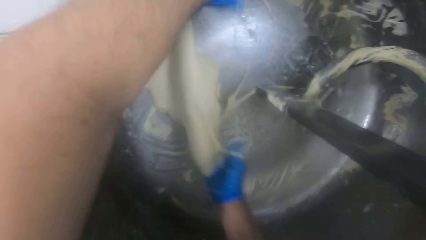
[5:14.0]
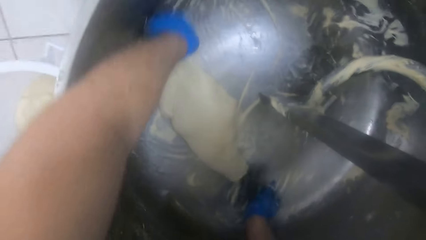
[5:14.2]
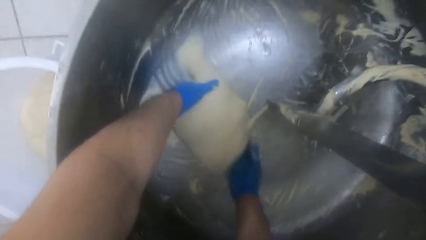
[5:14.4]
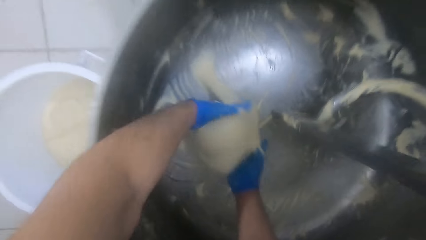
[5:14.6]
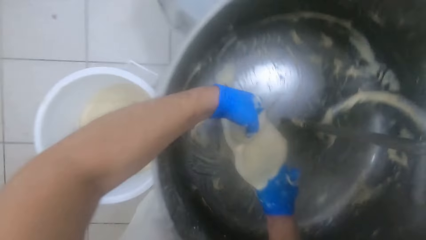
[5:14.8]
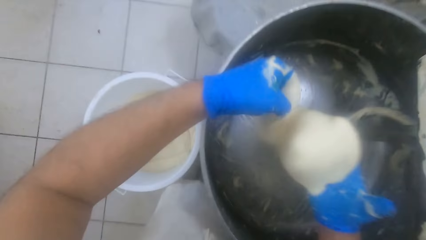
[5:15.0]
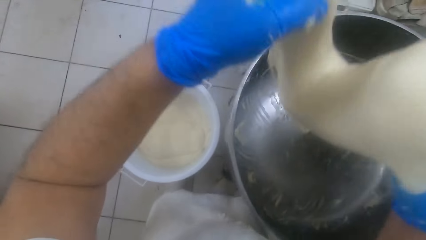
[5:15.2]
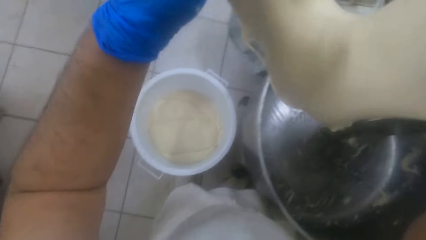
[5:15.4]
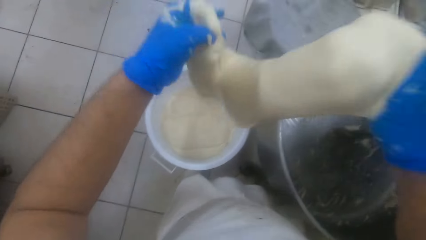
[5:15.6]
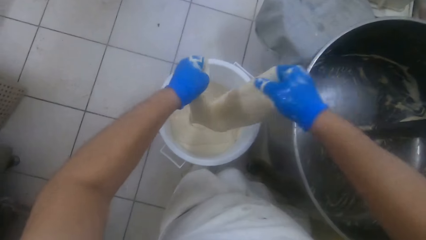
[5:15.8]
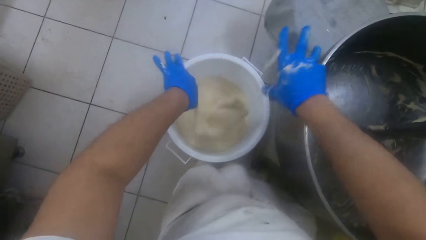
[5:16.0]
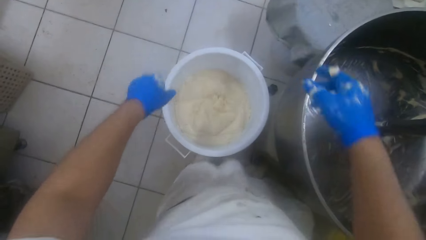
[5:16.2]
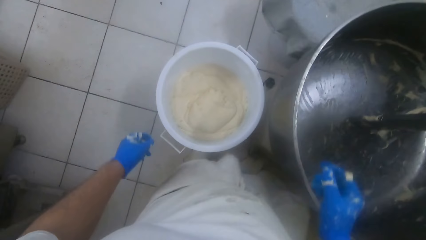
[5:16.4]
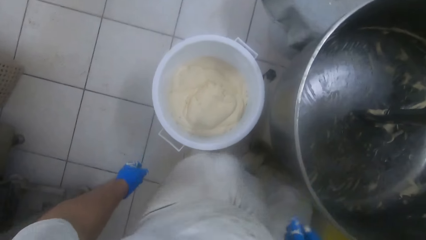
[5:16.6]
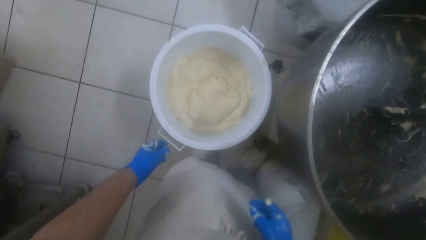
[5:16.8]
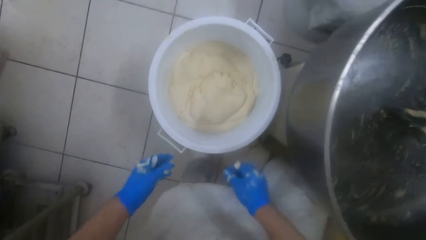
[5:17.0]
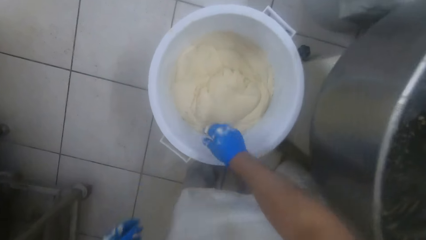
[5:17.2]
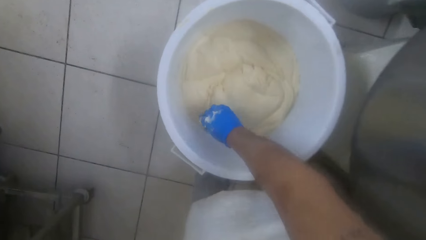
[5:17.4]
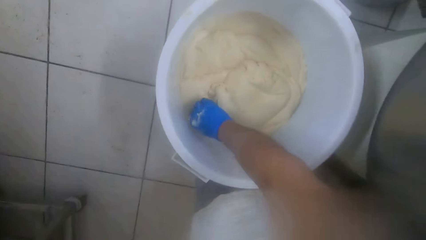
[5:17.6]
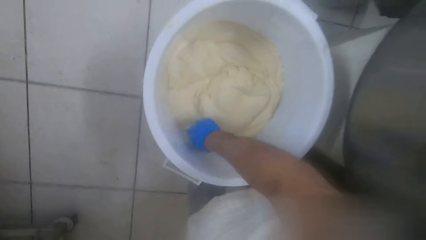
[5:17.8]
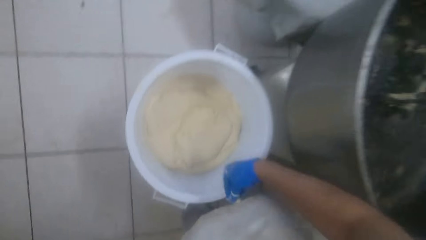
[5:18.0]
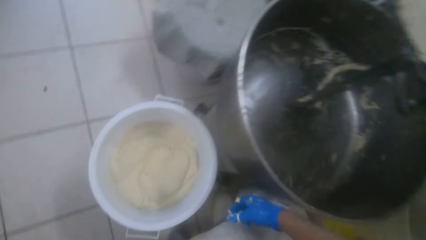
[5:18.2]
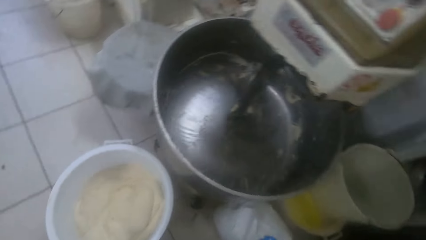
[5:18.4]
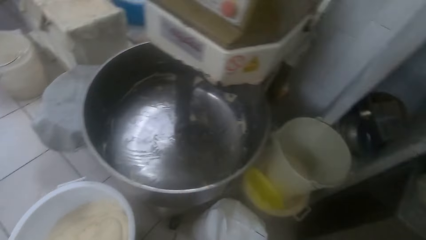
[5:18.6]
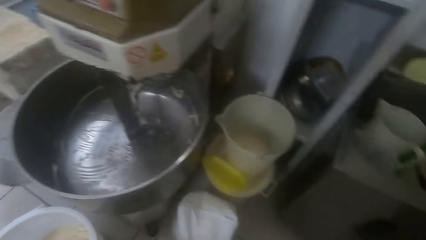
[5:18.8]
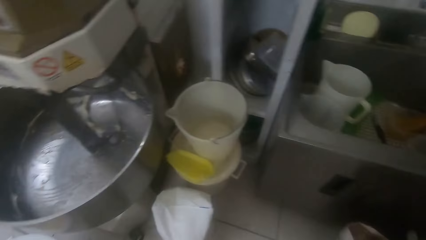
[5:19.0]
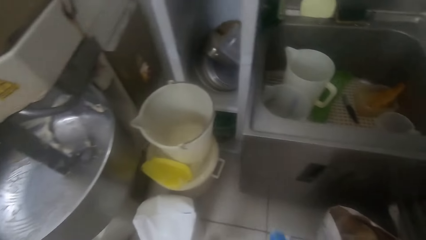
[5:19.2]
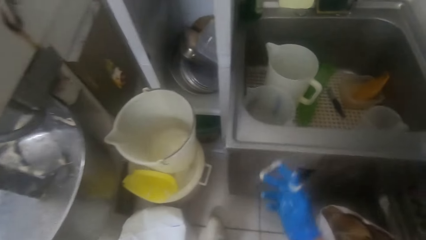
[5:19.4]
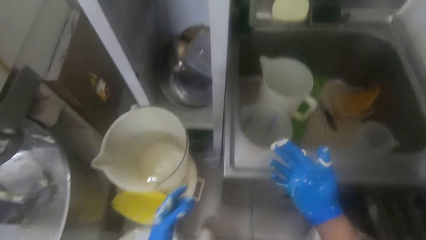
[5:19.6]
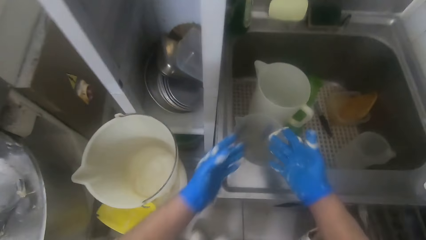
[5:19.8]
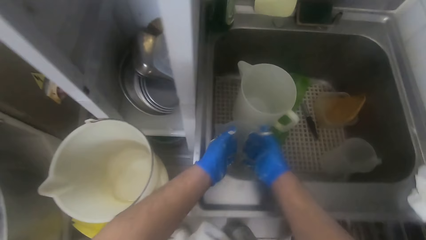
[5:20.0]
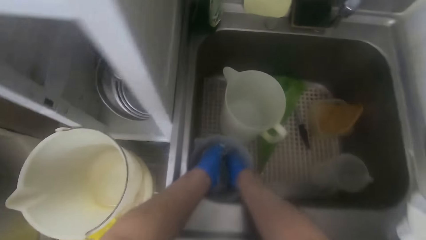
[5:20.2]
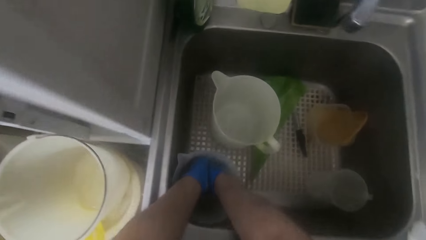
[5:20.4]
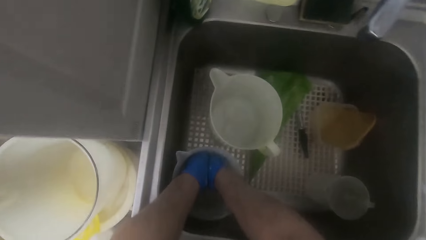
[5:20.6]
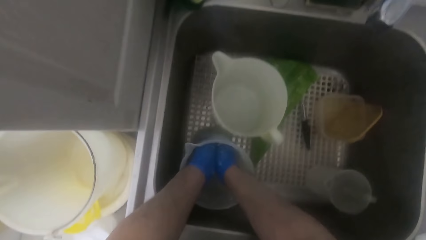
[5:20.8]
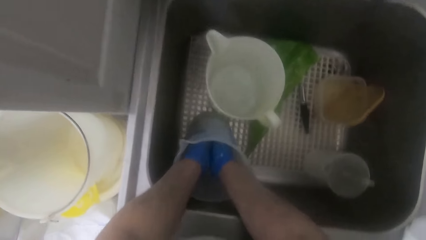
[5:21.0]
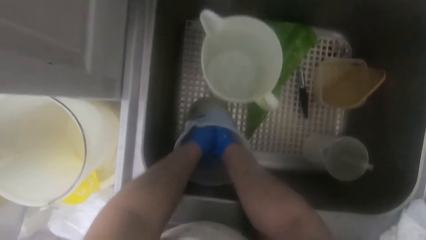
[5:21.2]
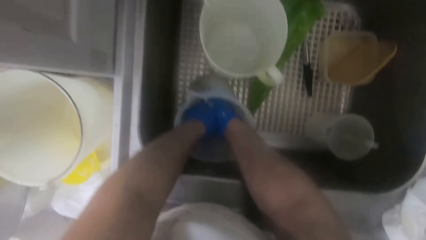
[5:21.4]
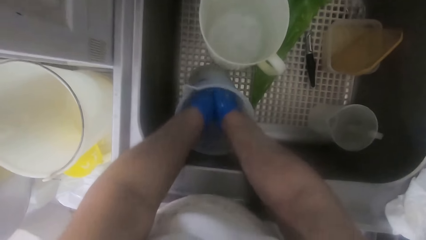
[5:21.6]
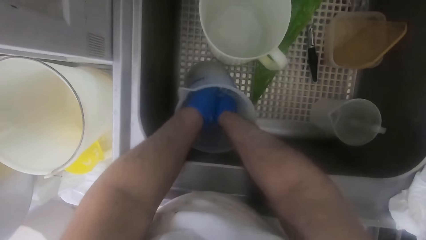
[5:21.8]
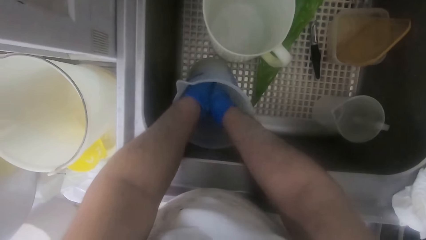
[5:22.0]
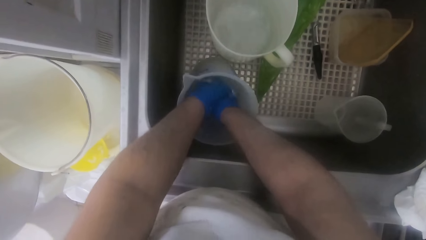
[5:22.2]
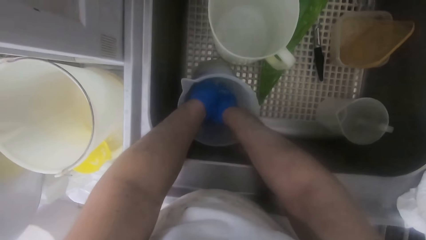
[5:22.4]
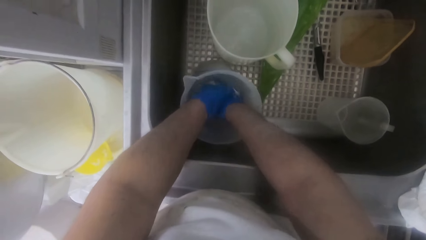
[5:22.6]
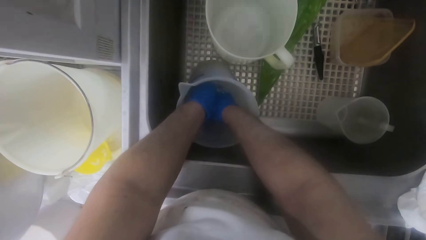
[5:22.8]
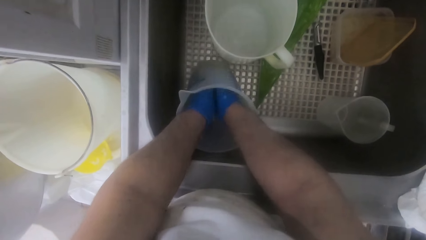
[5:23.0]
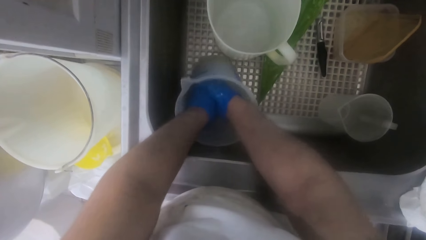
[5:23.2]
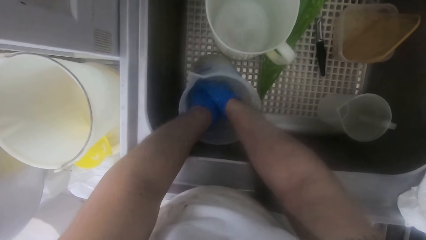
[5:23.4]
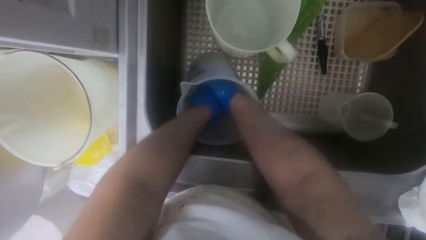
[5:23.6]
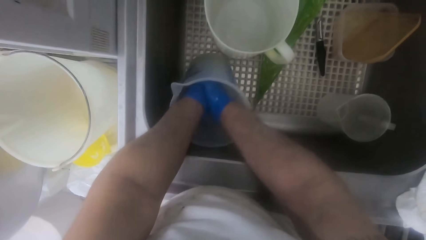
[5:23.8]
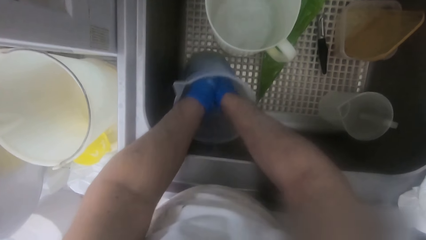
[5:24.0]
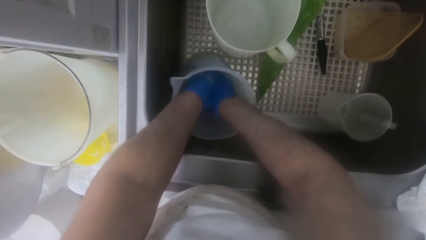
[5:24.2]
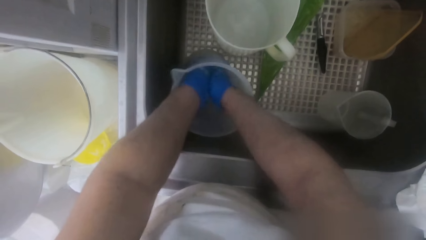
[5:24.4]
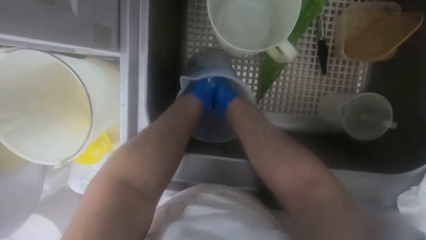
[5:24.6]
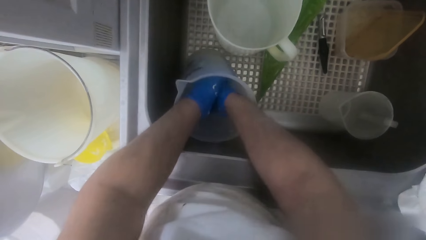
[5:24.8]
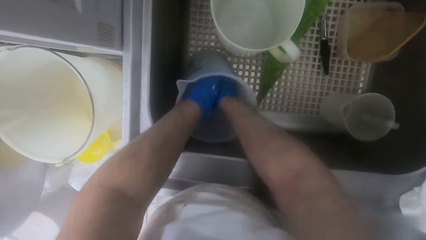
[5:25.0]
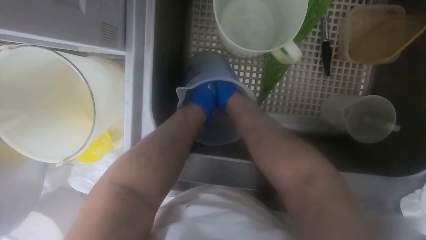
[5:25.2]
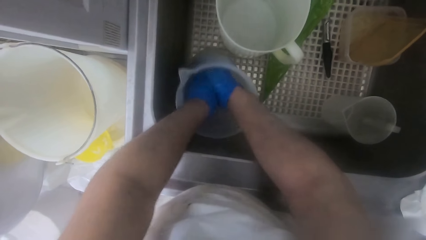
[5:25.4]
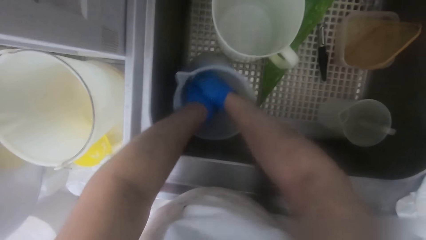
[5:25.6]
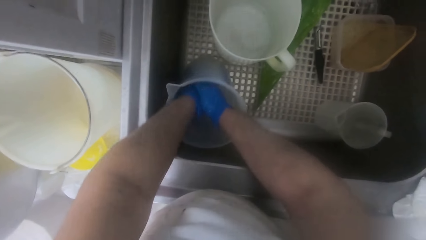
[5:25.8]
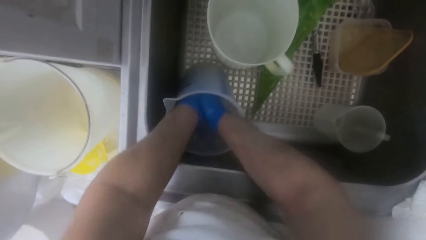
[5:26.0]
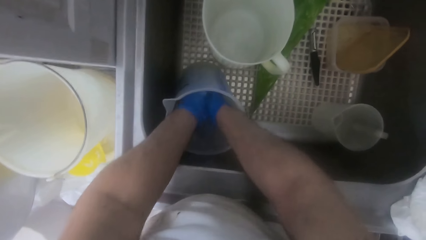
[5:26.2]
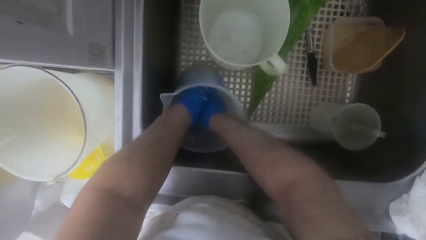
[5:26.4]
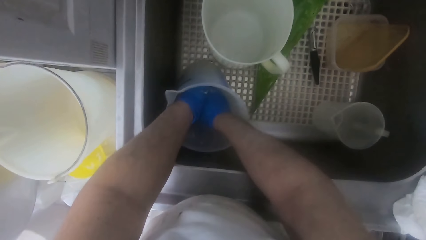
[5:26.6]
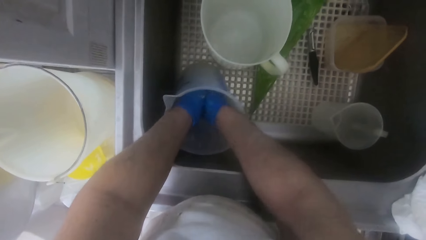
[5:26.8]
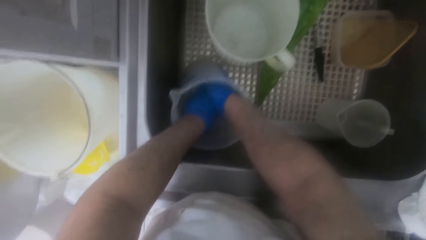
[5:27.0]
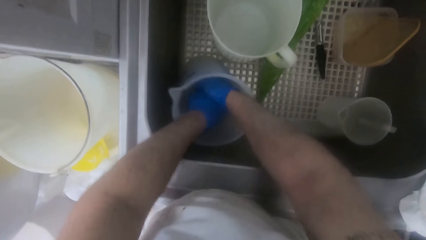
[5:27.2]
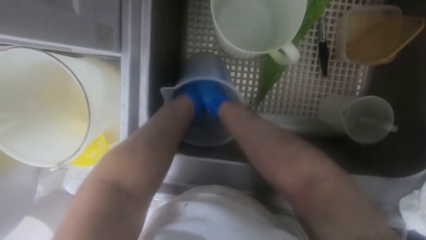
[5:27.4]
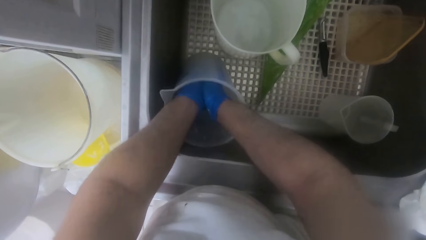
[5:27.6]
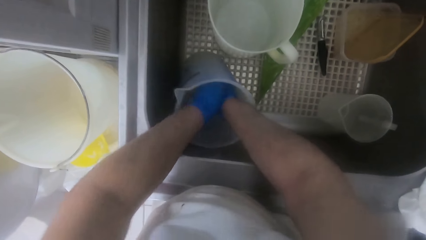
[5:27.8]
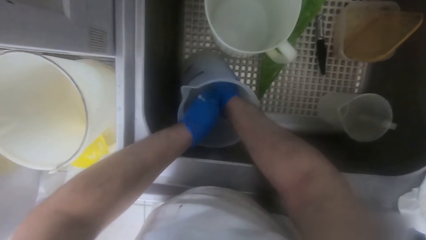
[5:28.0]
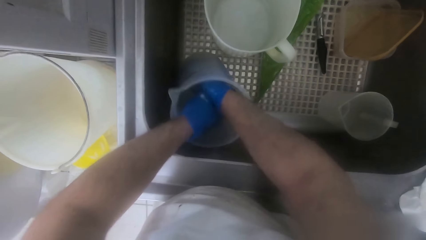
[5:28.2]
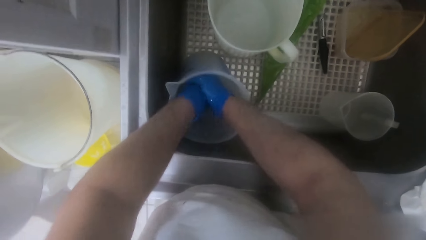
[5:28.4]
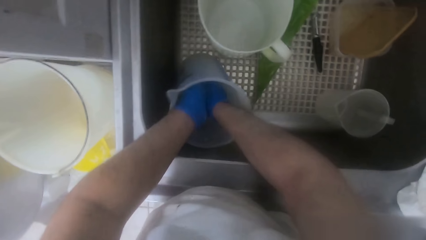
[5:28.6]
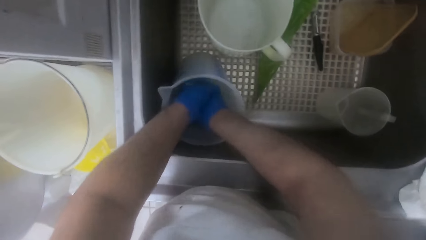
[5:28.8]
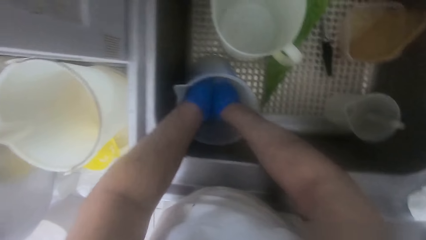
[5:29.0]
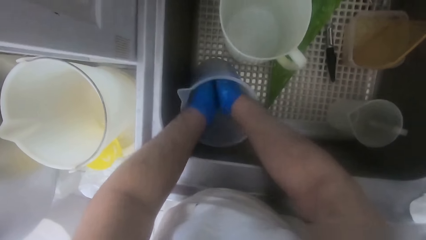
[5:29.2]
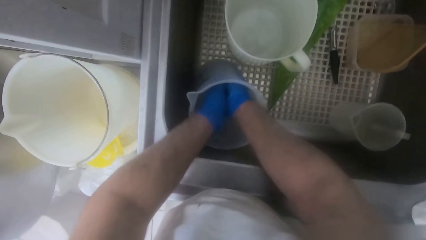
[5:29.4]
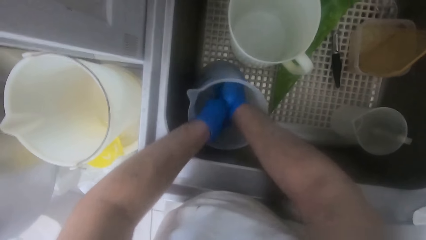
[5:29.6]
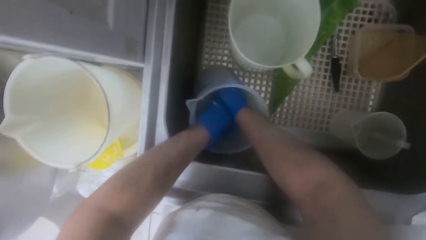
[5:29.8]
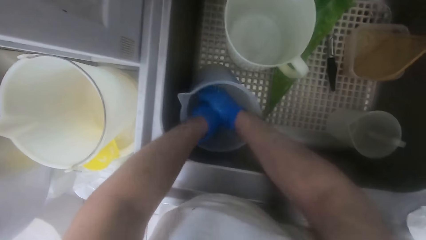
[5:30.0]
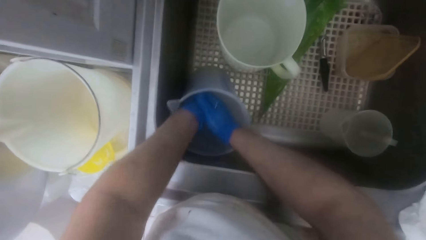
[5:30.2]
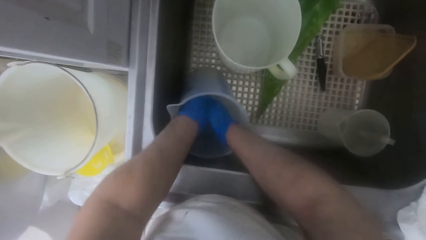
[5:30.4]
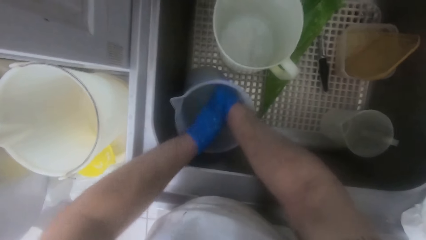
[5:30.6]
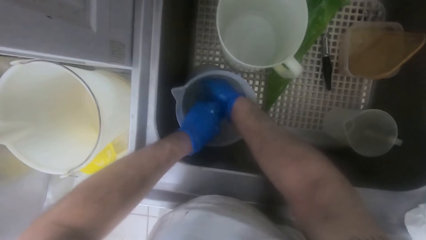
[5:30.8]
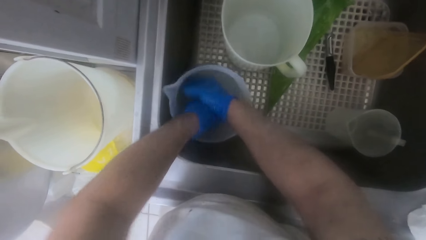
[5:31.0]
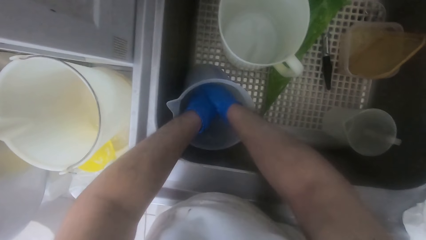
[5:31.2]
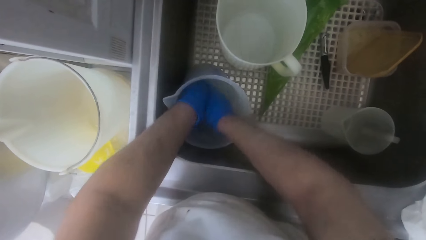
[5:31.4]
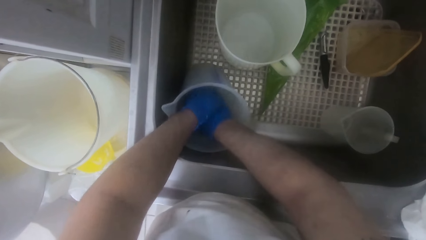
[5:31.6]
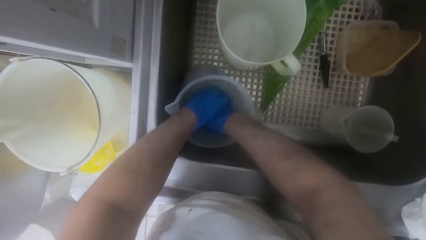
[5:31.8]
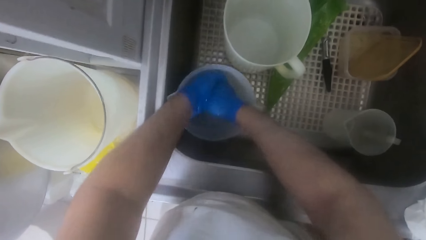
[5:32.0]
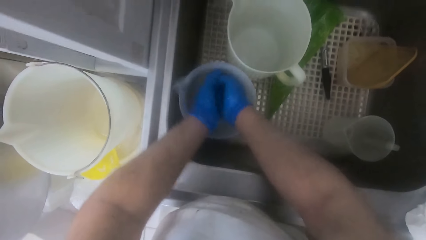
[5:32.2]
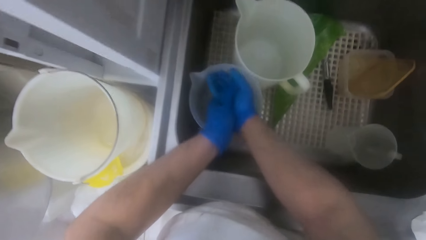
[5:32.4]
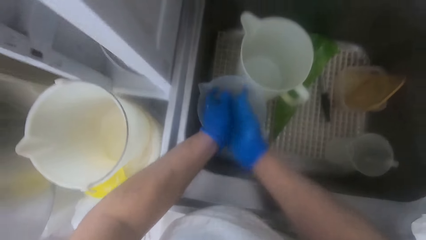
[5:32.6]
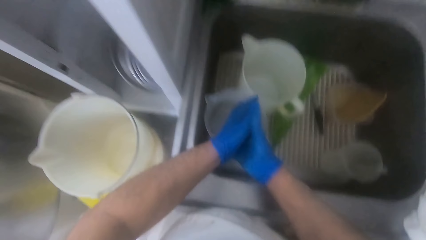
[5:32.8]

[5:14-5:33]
The camera wearer carries the cut-out dough from the mixer. They drop the cut-out dough in the white bucket. They pick out a particle from the dough in the white bucket. They dip their two hands in the plastic jug. They wash their hands in the plastic jug.
